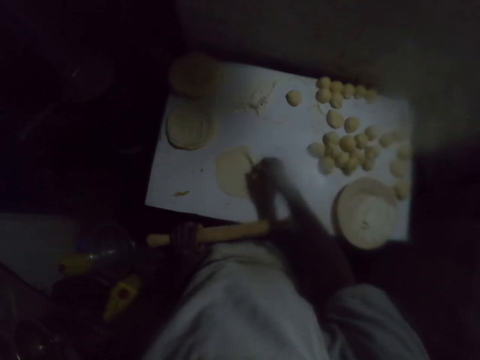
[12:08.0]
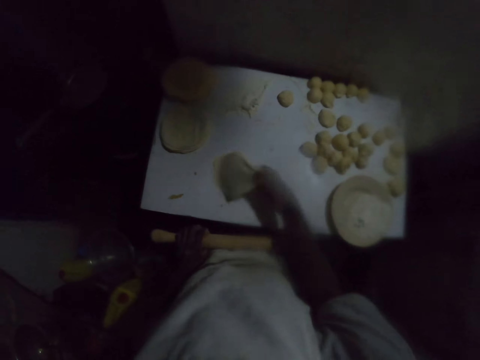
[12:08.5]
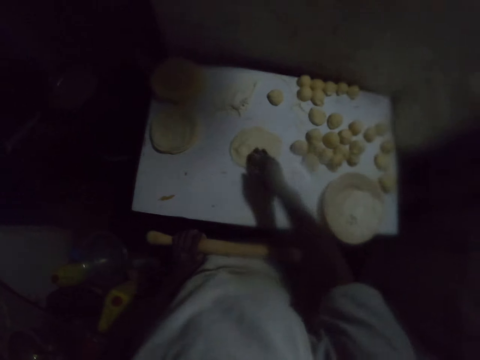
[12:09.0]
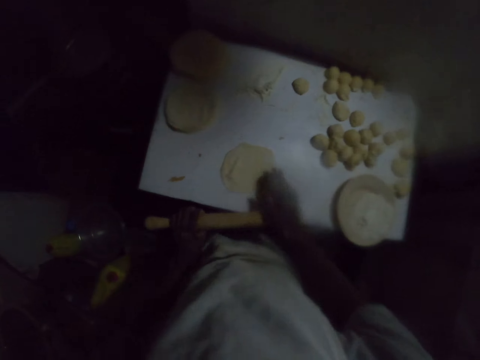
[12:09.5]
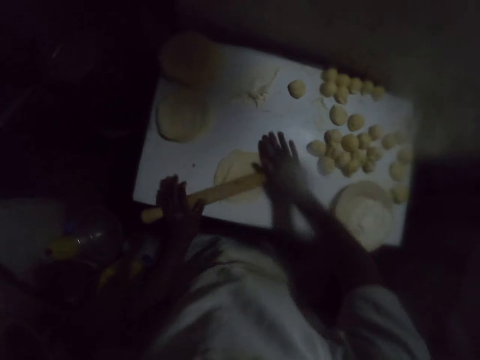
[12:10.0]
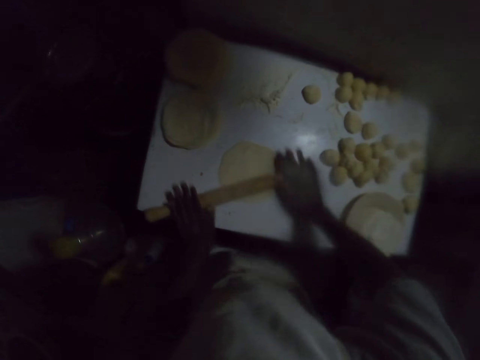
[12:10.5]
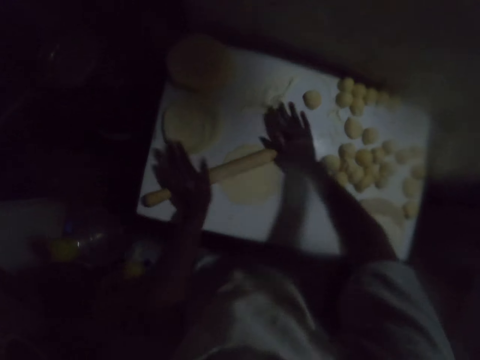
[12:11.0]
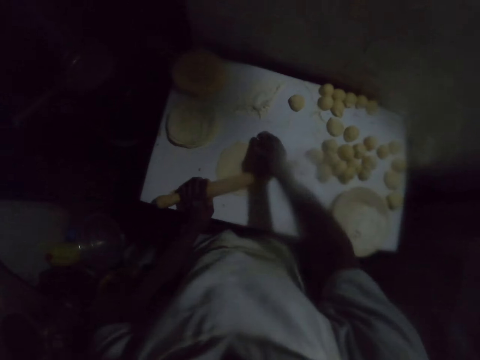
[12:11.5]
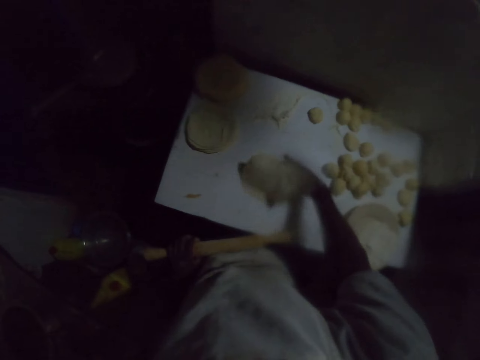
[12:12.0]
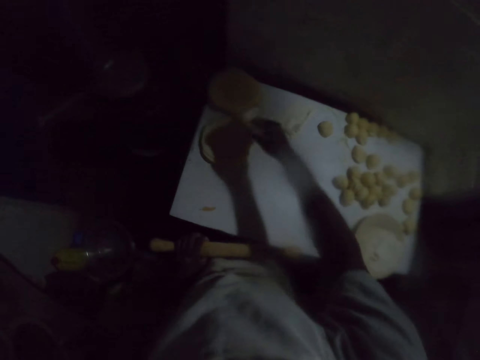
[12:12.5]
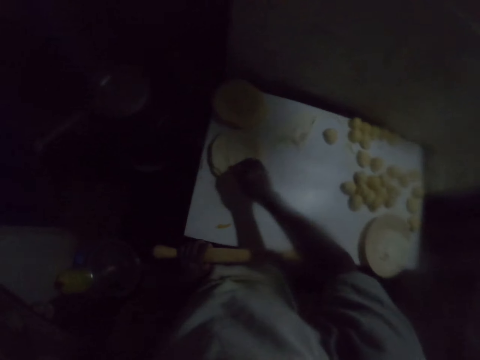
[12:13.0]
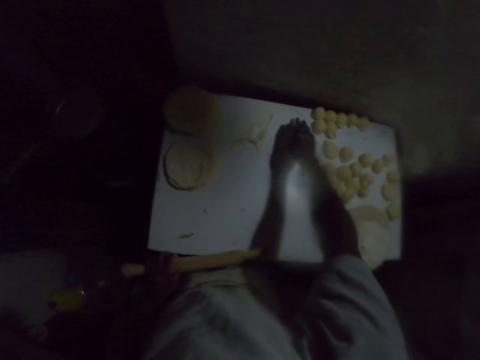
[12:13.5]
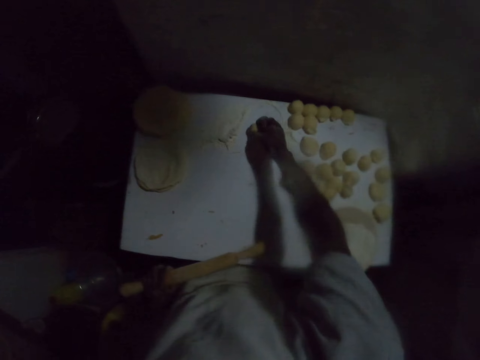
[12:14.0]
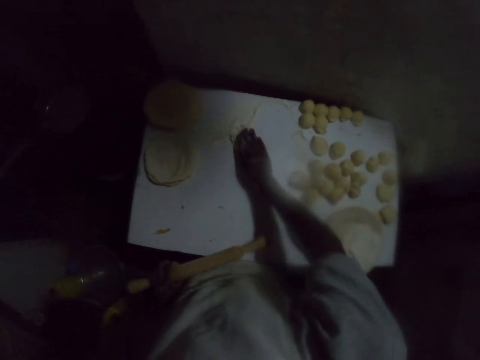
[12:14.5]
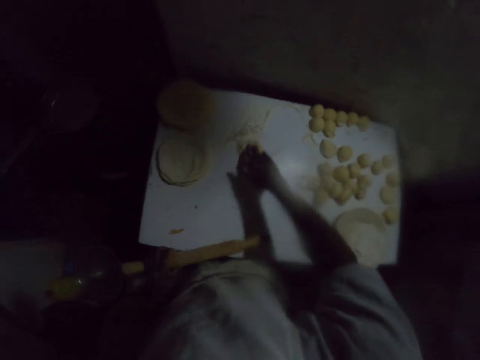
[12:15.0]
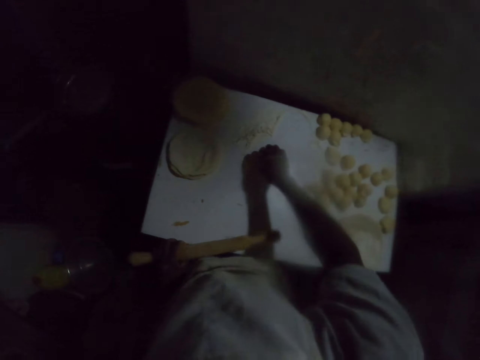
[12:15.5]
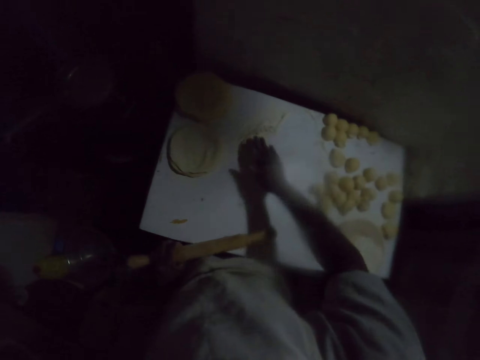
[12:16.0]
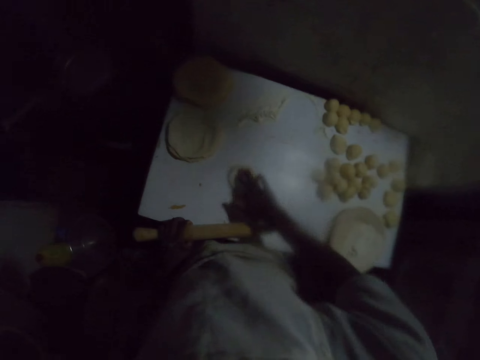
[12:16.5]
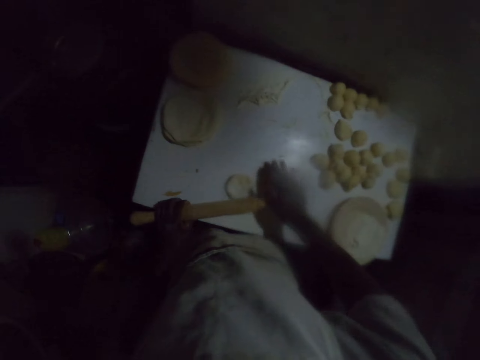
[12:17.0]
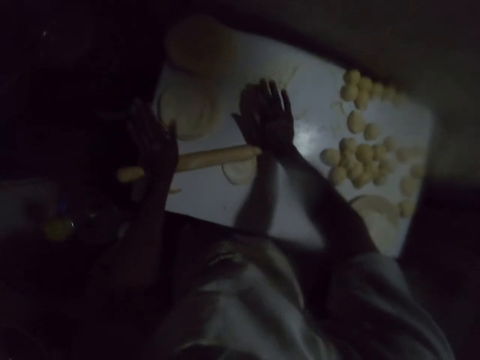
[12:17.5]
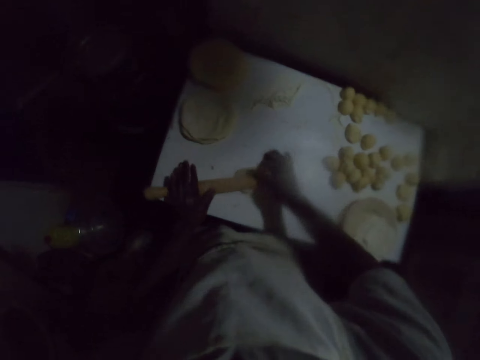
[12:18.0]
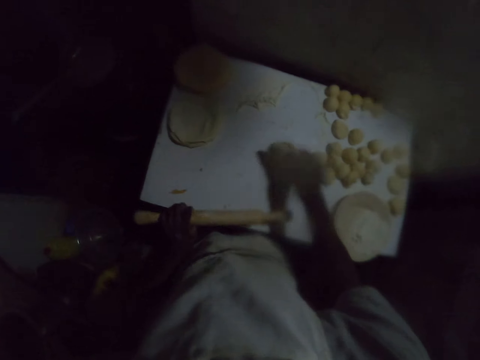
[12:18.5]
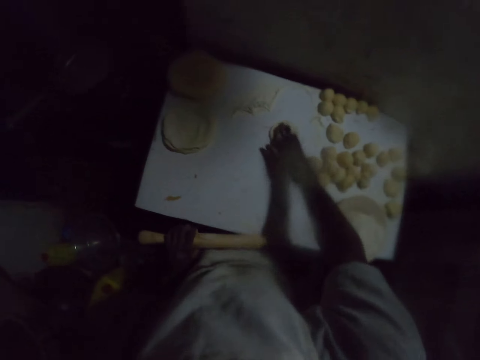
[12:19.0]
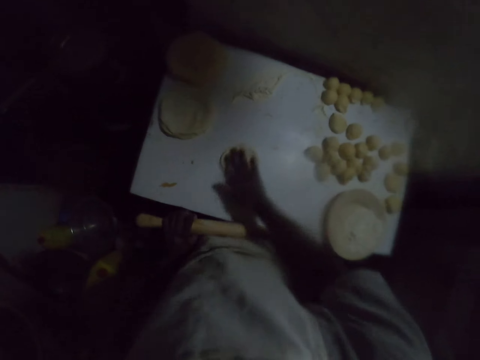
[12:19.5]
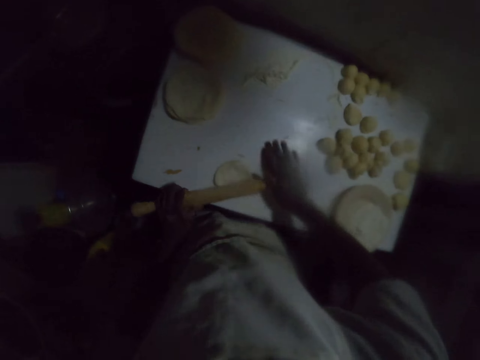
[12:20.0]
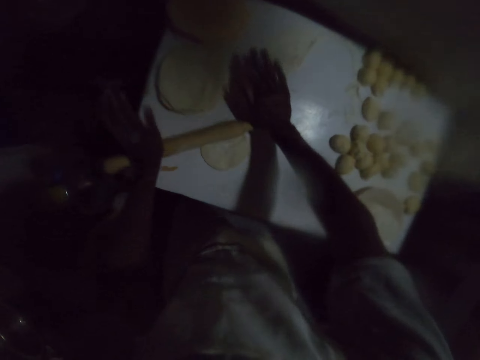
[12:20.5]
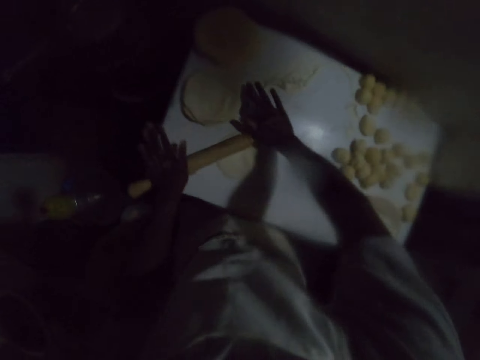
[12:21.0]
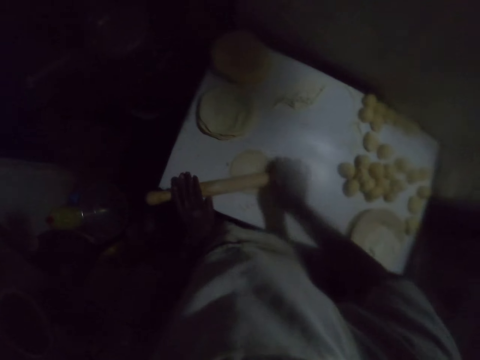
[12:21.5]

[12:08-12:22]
The camera wearer lifts the rolling pin with the left hand. He turns the dough on the table. He moves the dough with his right hand. He rolls the dough with the rolling pin and flattens the dough on the table with the rolling pin. He lifts the rolling pin with the left hand. He picks up the dough. He places the dough on top of other doughs. He picks up the dough from the table. He places the dough on the table, on the flour. He moves the dough with his right hand. He turns the dough. He moves the dough with his right hand. He rolls the dough with the rolling pin and flattens the dough on the table with the rolling pin. He lifts the rolling pin with the left hand. He turns the dough on the table. He moves the dough with his right hand. He rolls the dough with the rolling pin and flattens the dough on the table with the rolling pin.

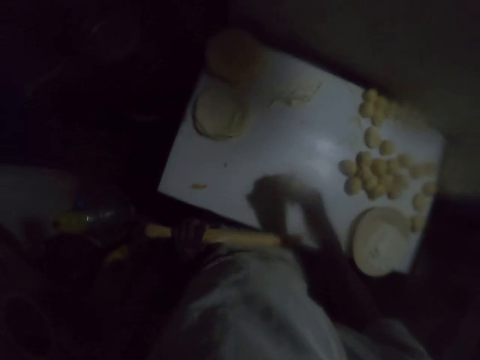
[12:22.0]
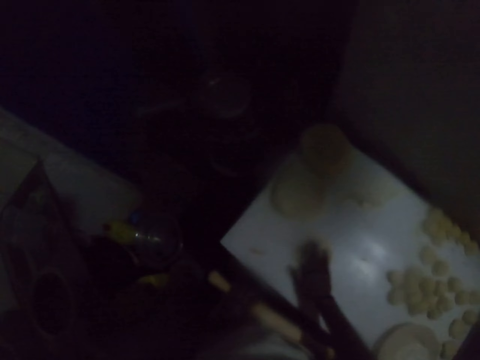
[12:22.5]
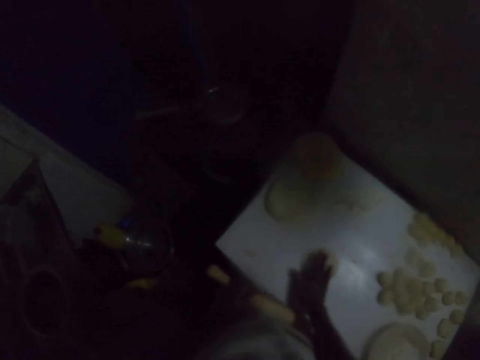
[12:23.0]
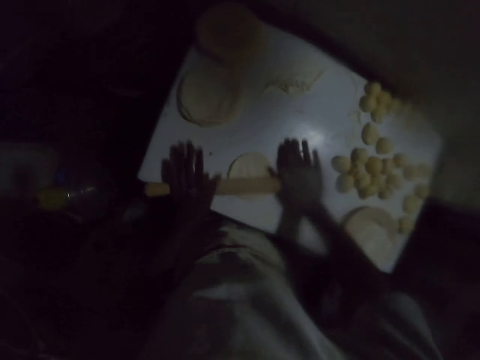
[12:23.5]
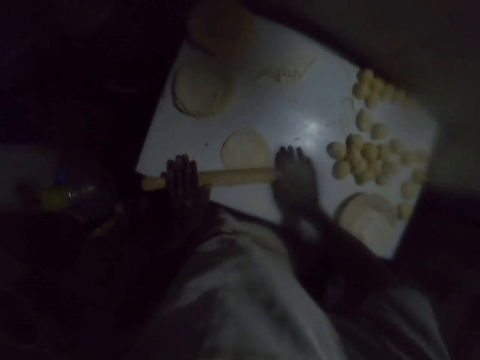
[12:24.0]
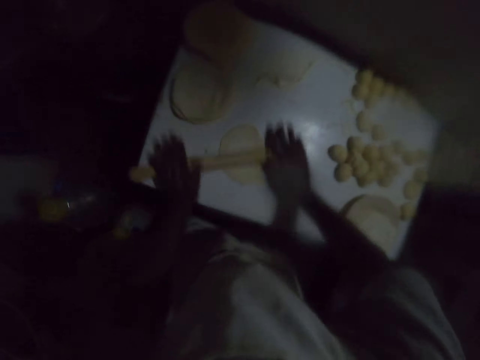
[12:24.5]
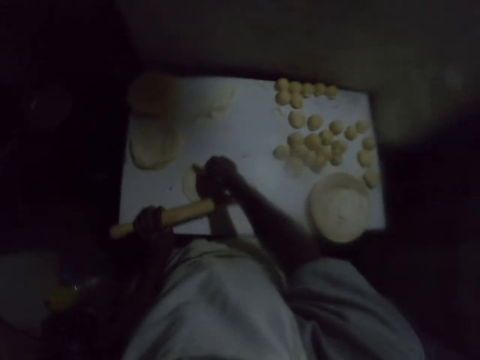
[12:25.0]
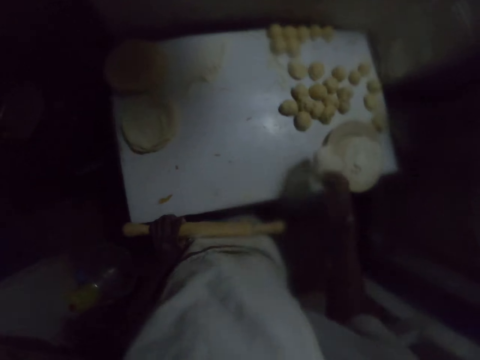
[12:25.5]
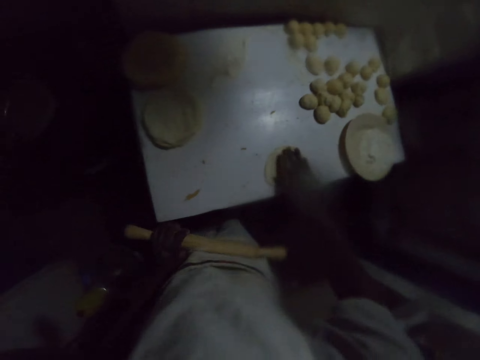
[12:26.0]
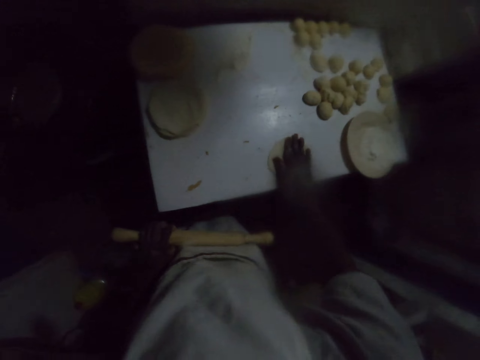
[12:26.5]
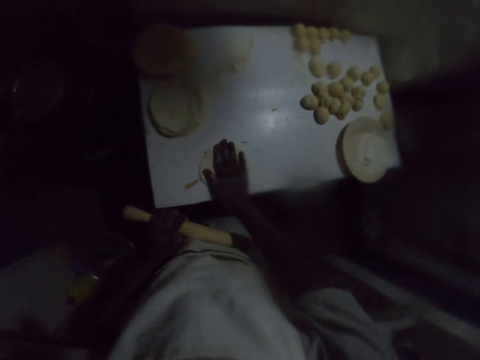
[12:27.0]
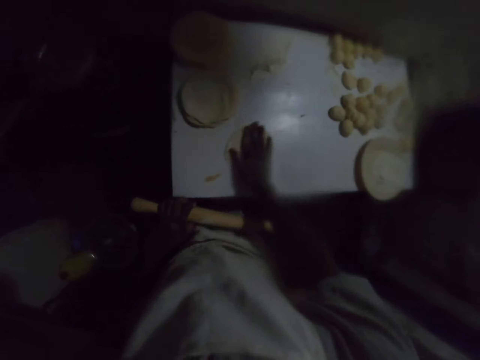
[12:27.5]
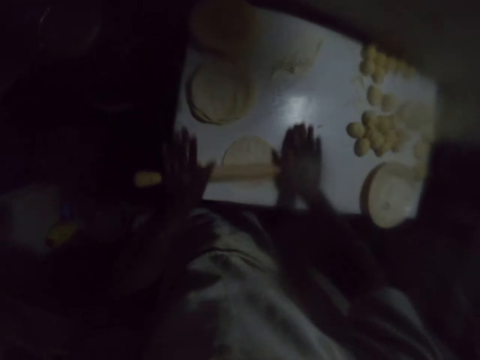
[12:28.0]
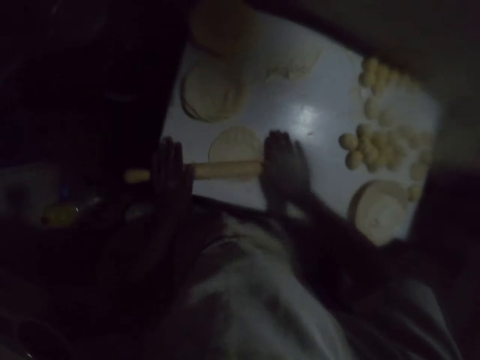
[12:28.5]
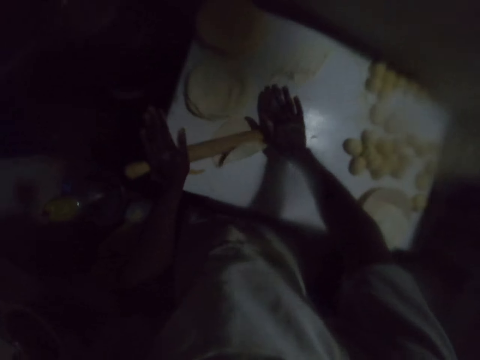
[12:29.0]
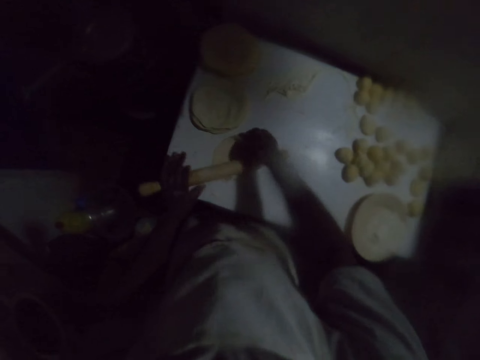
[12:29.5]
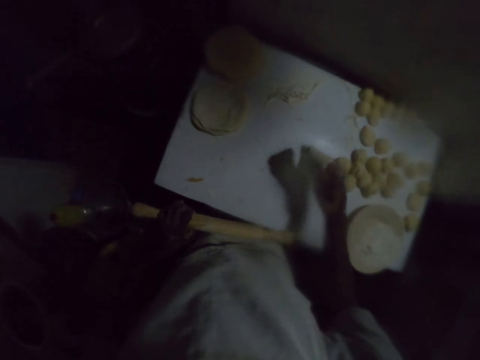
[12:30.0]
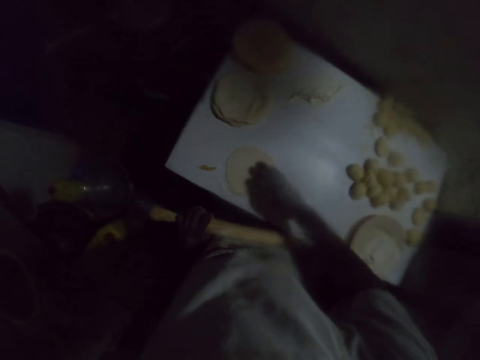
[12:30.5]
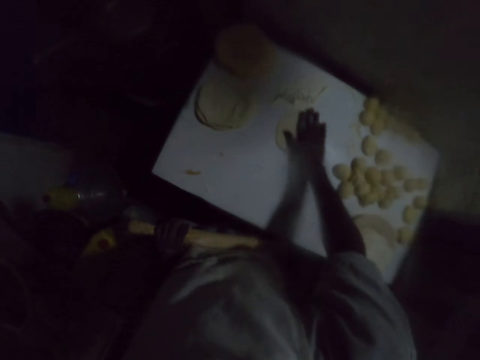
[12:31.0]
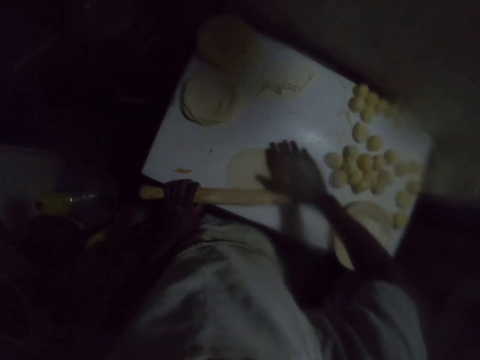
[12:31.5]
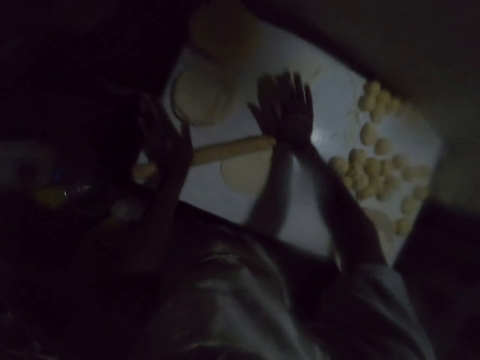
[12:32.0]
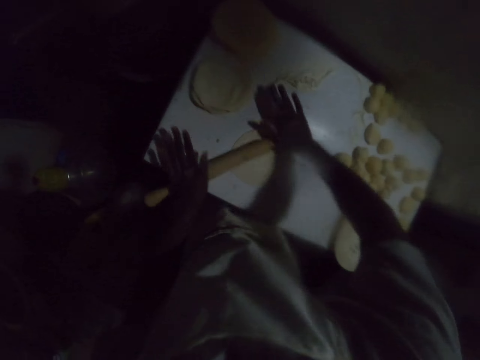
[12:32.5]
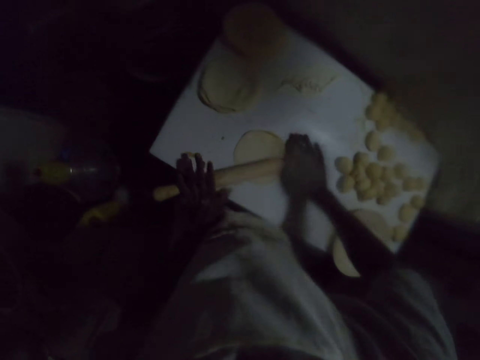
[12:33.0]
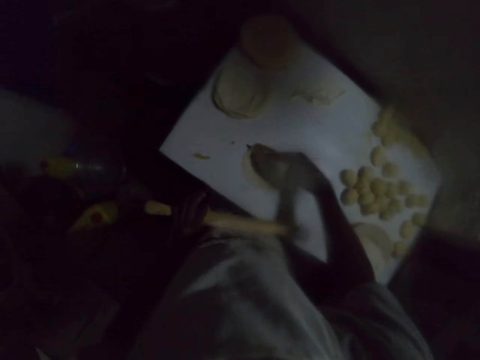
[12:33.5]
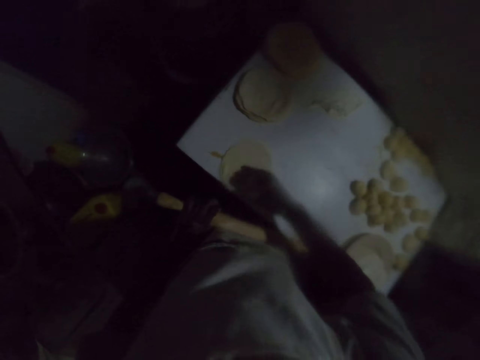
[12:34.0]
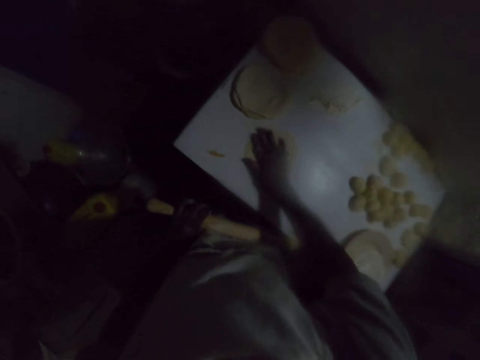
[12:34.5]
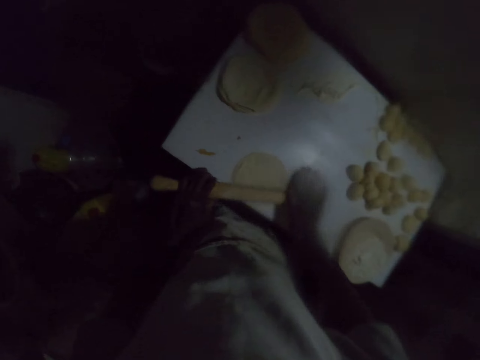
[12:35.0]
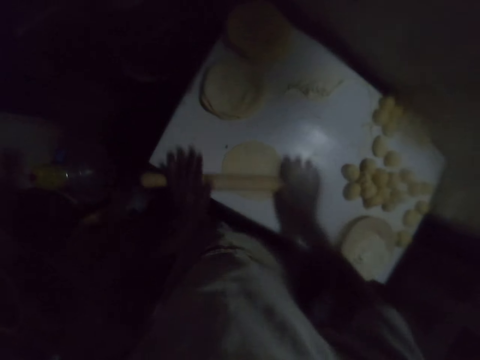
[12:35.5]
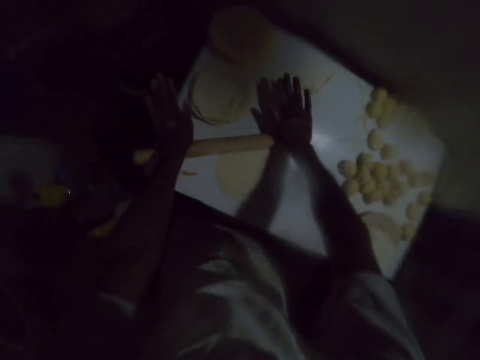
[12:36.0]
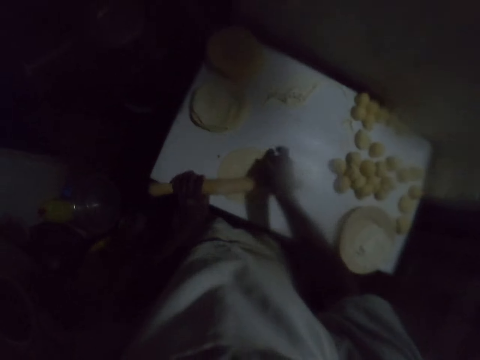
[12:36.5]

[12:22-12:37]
The camera wearer lifts the rolling pin with the left hand. He turns the dough on the table. He moves the dough with his right hand. He rolls the dough with the rolling pin and flattens the dough on the table with the rolling pin. He lifts the rolling pin with the left hand. He turns the dough on the table. He moves the dough with his right hand. He rolls the dough with the rolling pin and flattens the dough on the table with the rolling pin. He lifts the rolling pin with the left hand. He turns the dough on the table. He moves the dough with his right hand. He rolls the dough with the rolling pin and flattens the dough on the table with the rolling pin. He lifts the rolling pin with the left hand. He turns the dough on the table. He moves the dough with his right hand. He rolls the dough with the rolling pin and flattens the dough on the table with the rolling pin.
